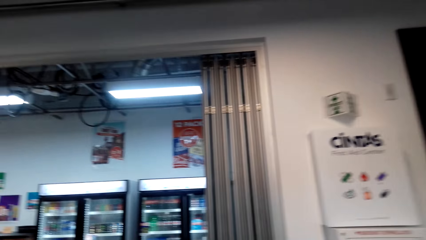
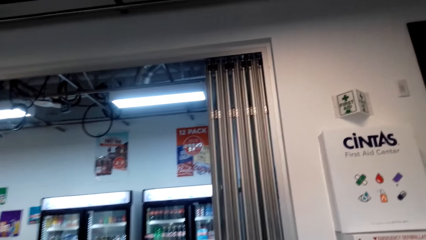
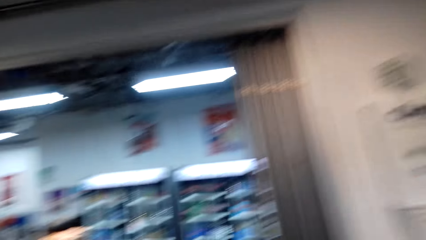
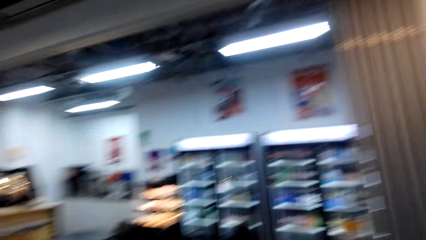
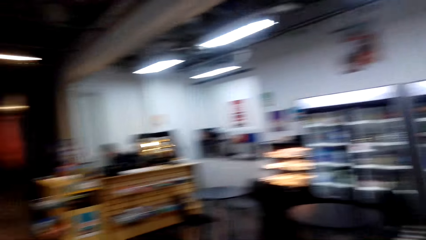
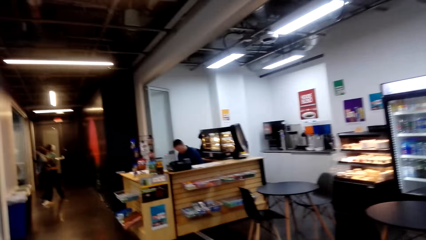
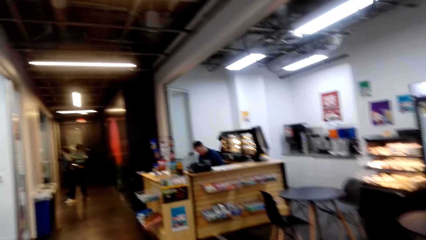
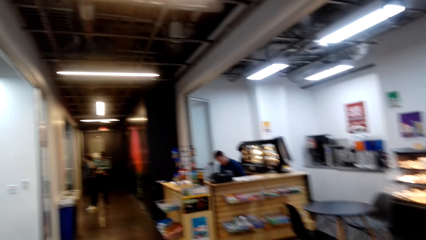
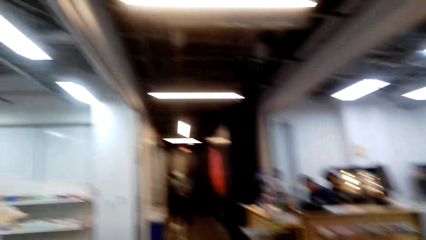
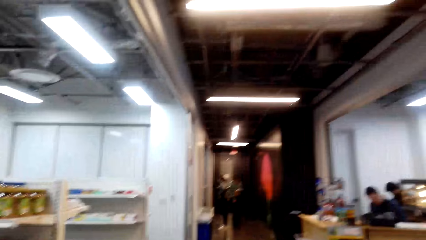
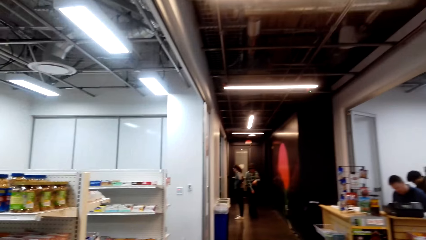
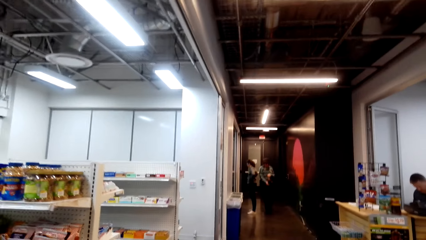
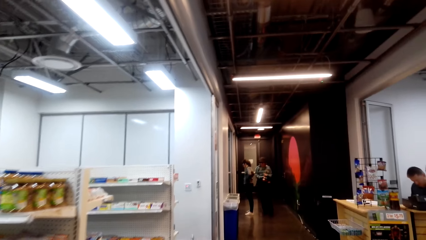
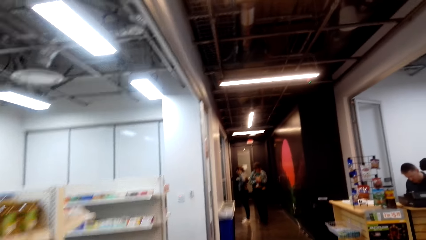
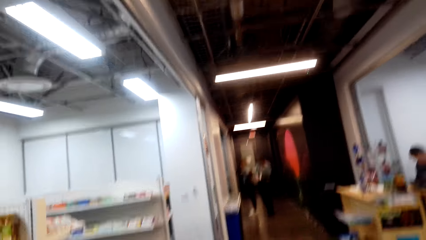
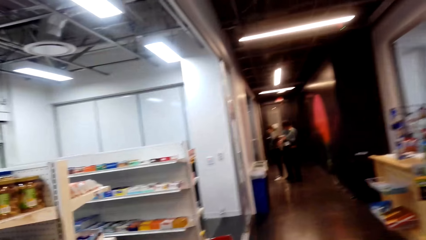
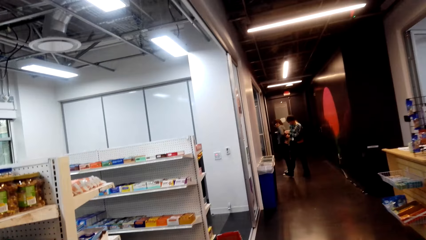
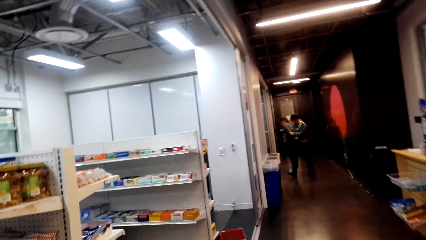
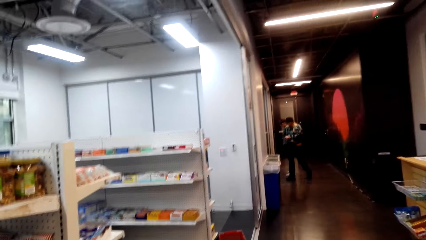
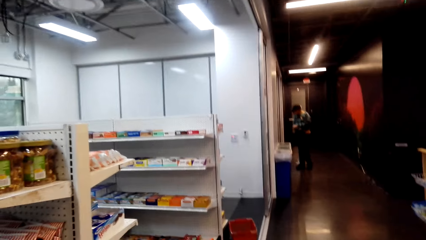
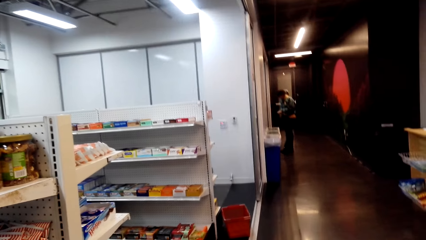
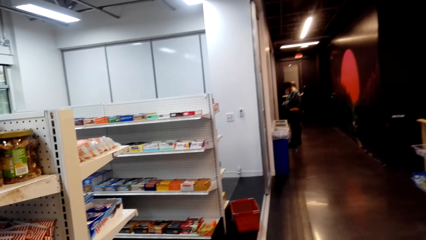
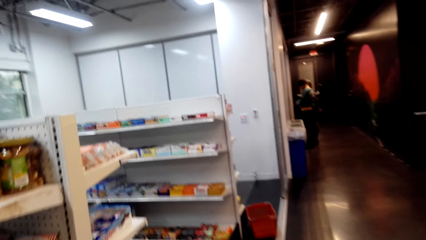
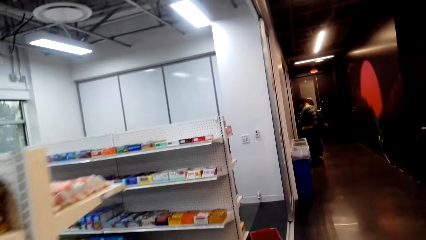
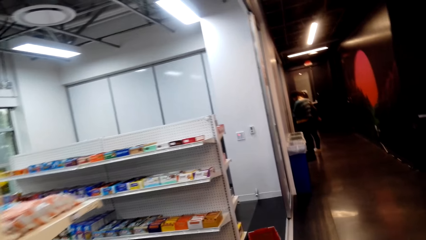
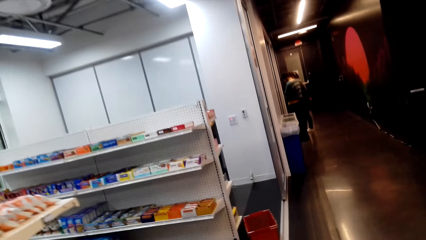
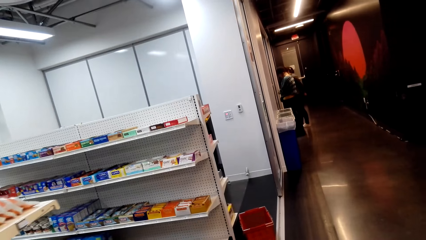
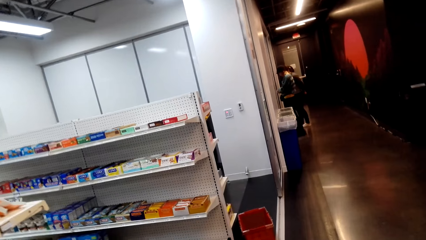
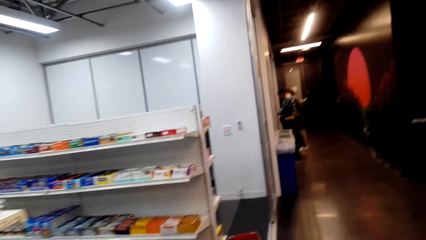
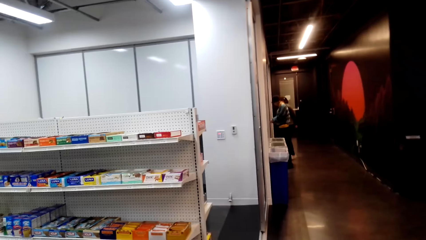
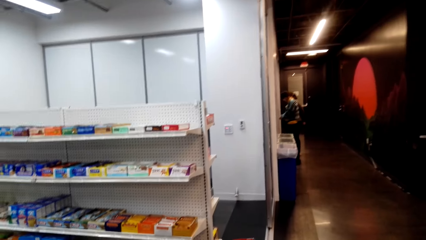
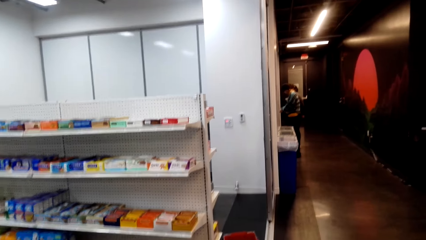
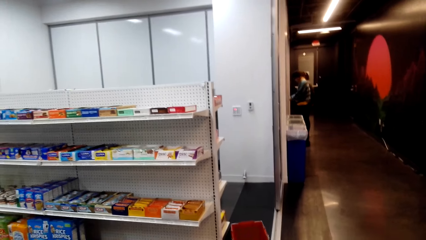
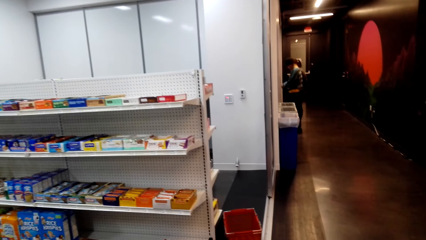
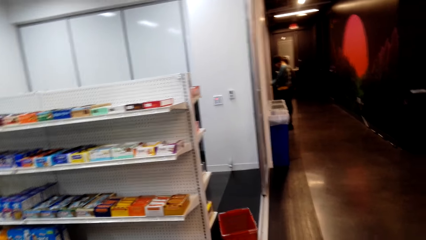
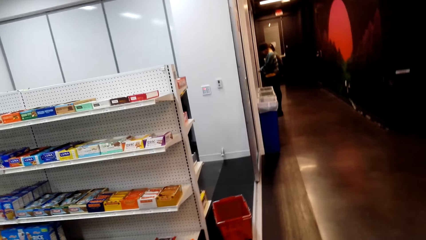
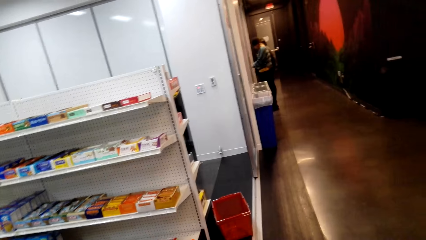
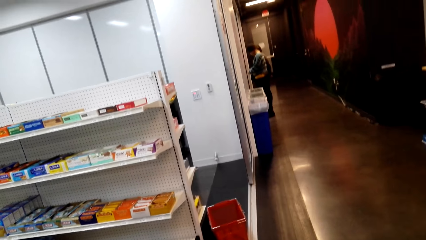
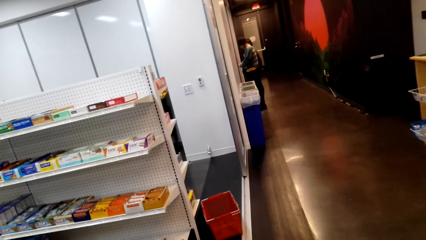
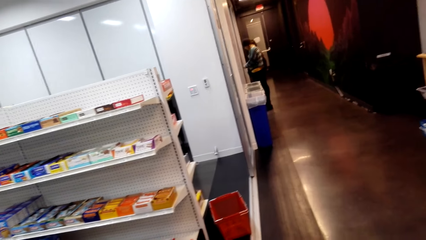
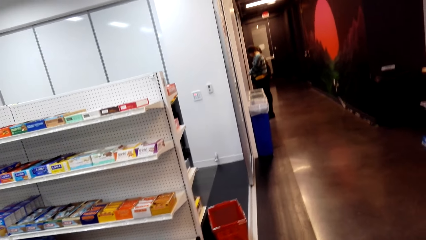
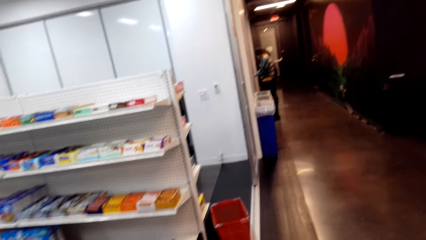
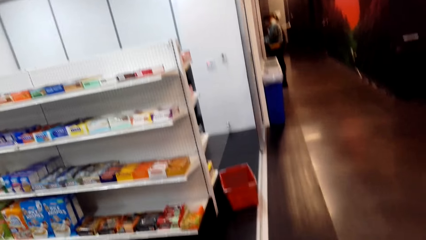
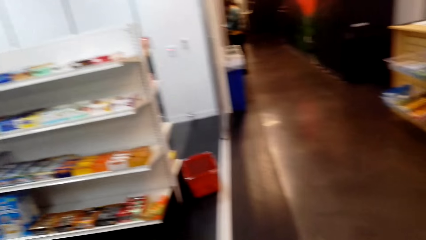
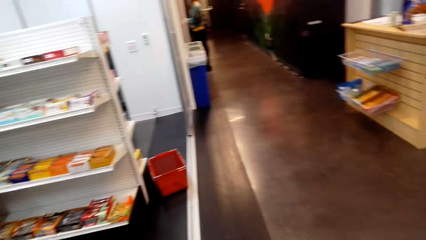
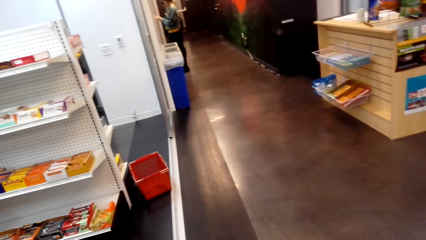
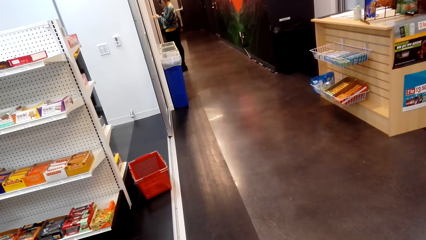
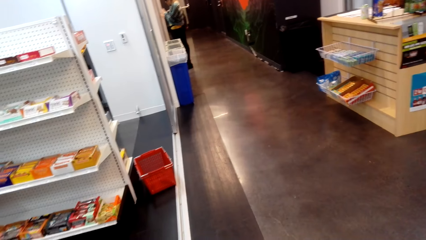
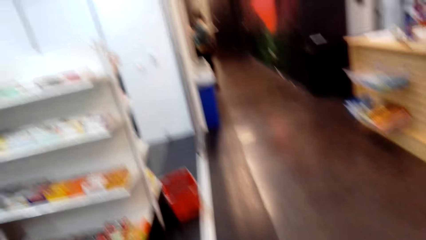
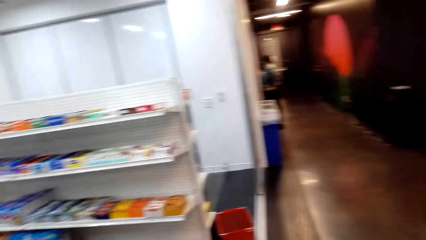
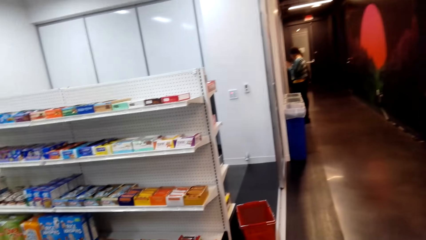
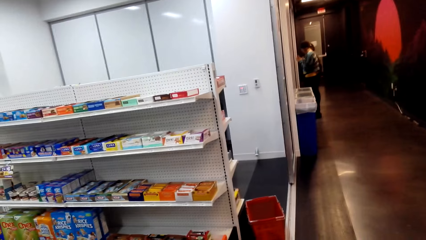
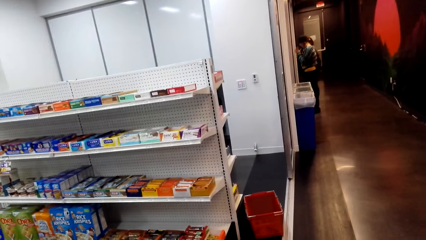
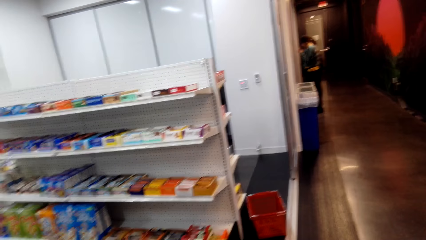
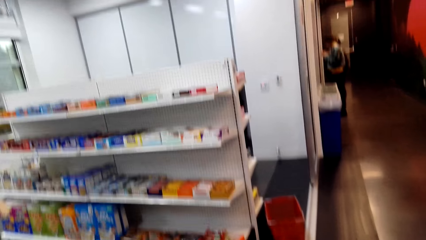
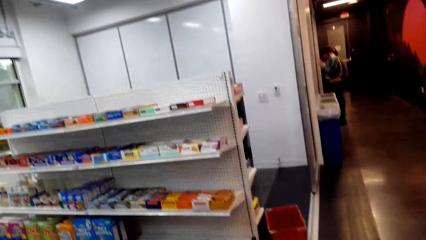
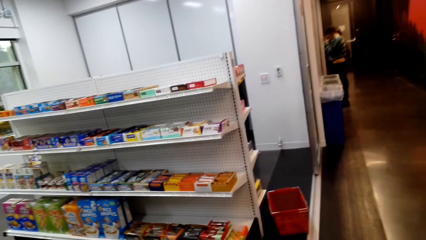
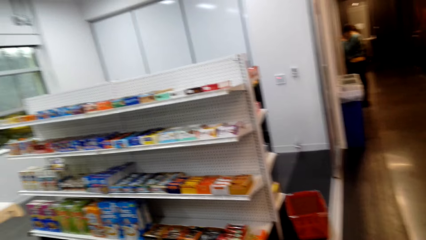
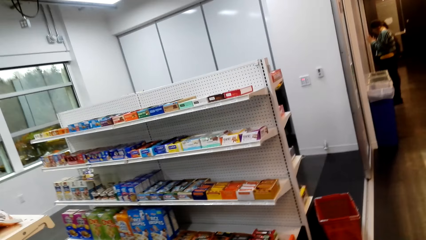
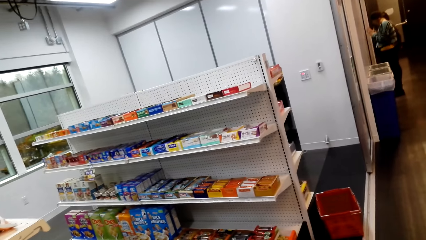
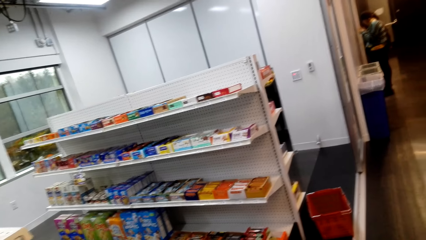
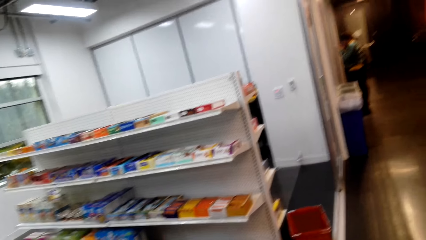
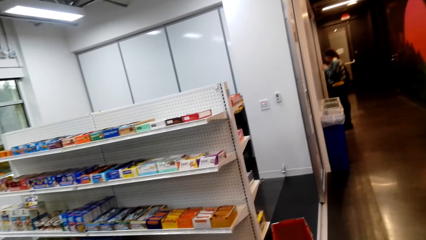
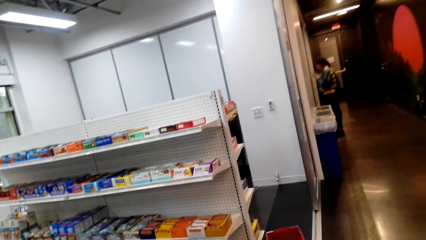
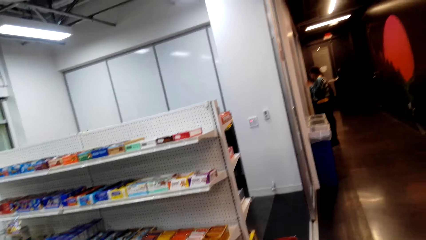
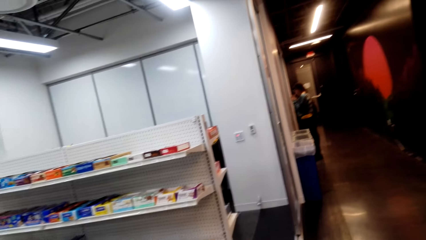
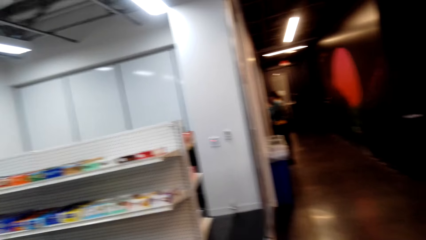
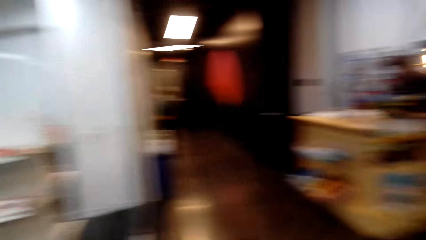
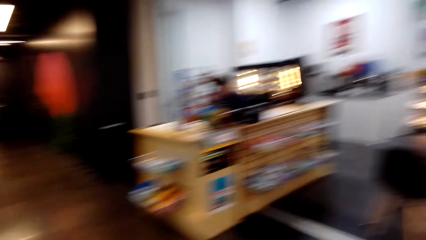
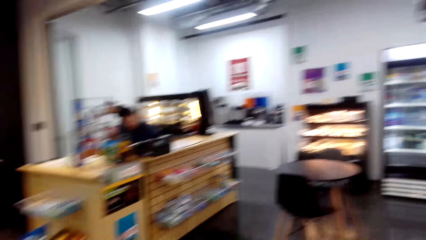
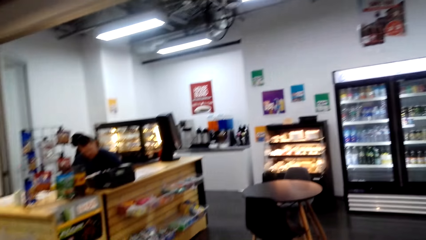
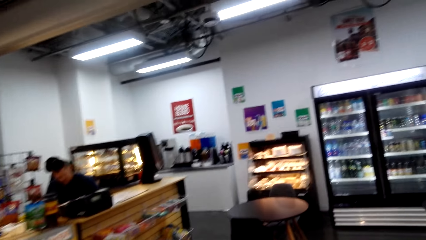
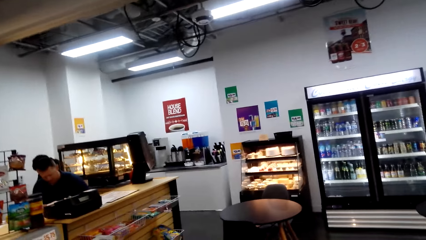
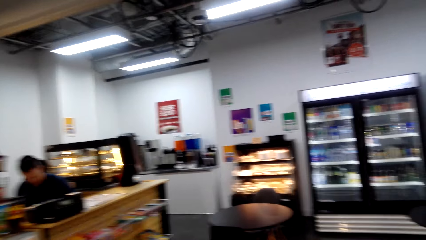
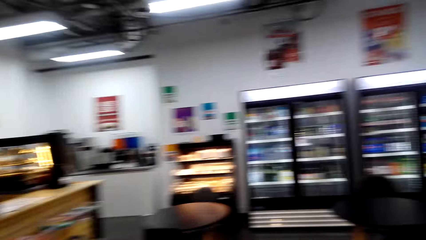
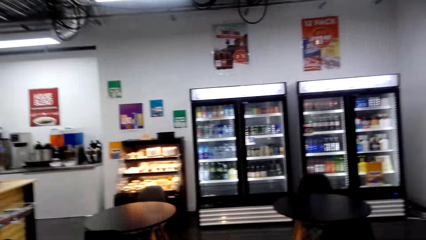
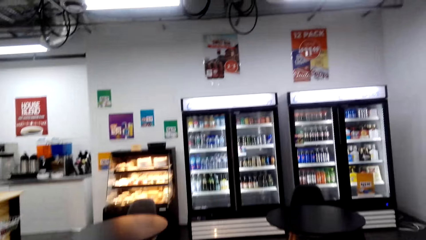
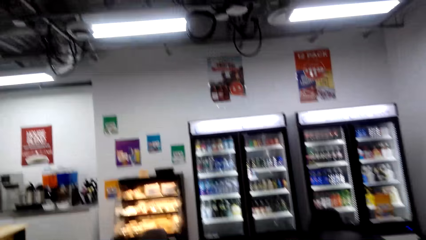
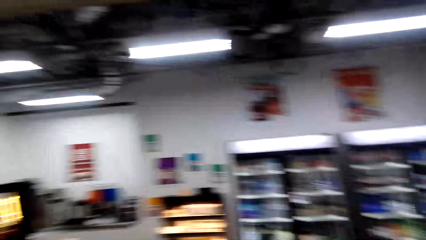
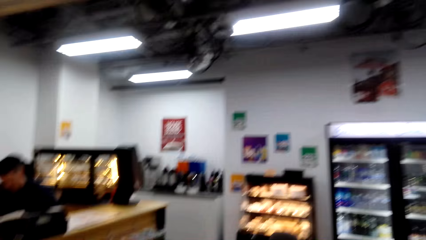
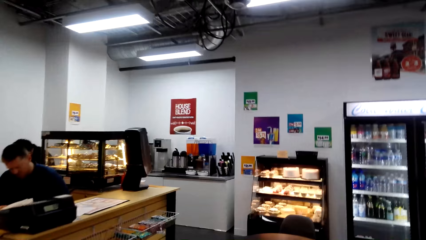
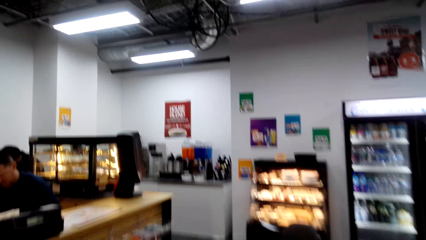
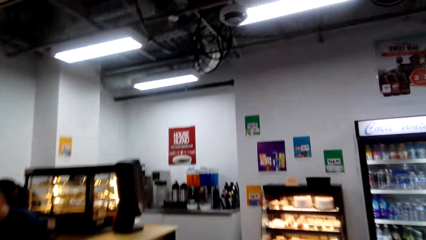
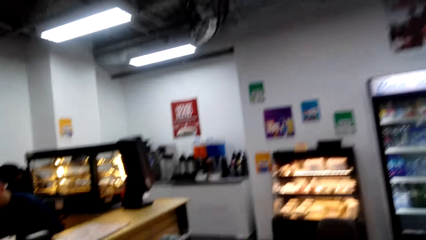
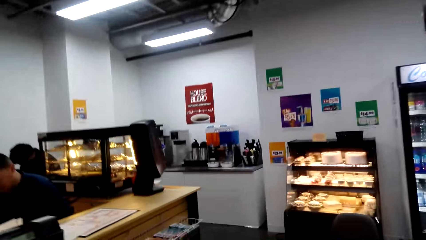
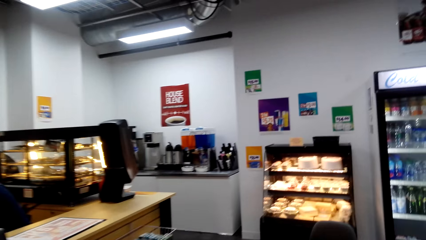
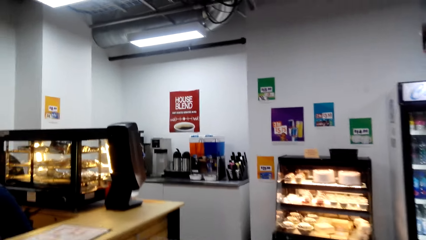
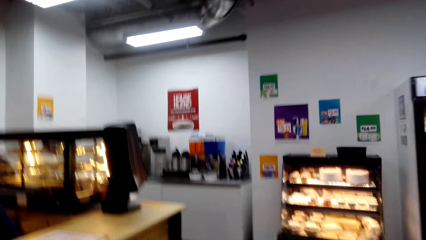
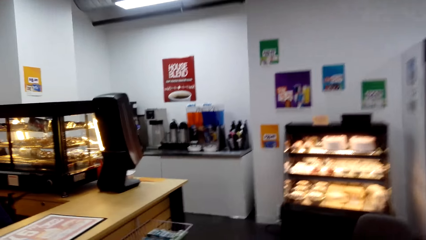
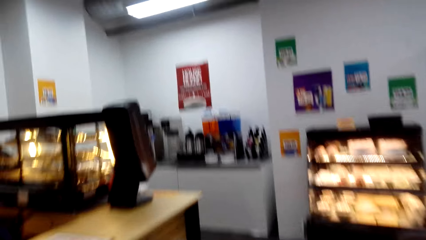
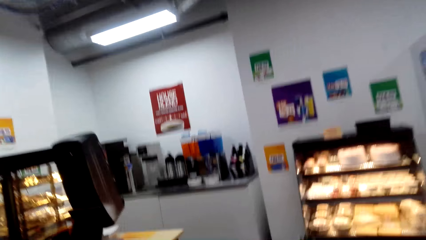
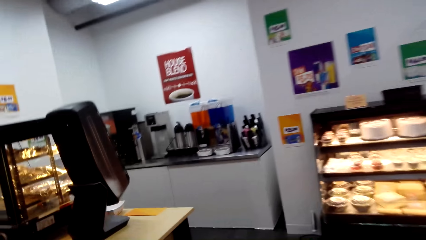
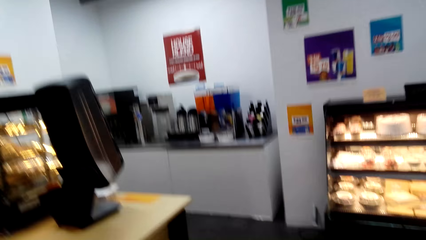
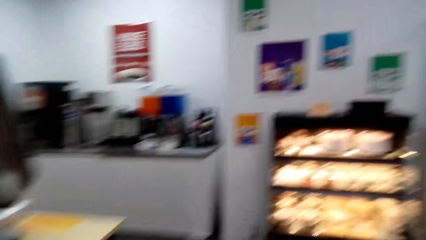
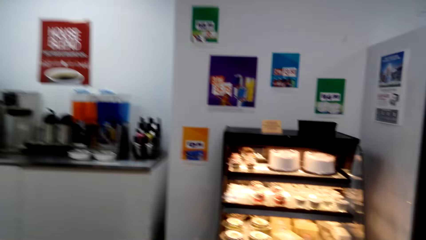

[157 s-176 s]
The camera wearer moves around. A lady moves around.
